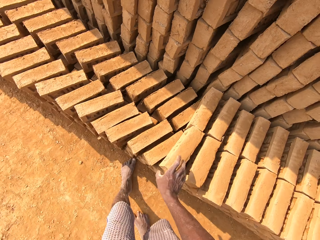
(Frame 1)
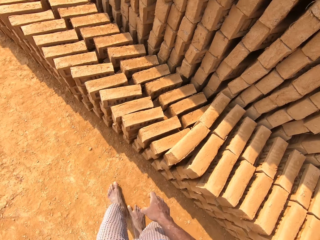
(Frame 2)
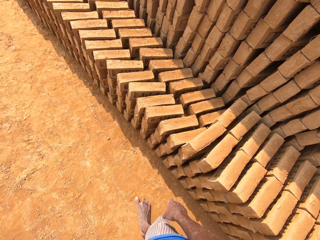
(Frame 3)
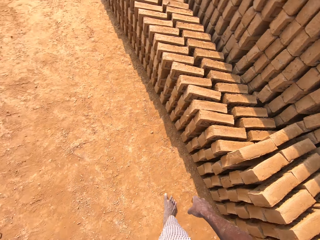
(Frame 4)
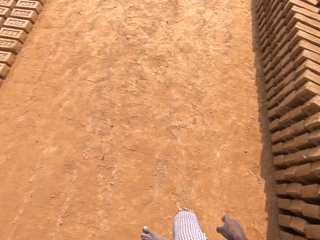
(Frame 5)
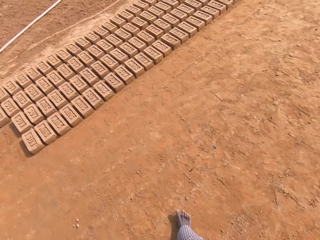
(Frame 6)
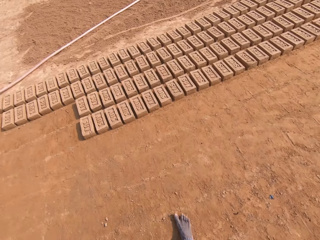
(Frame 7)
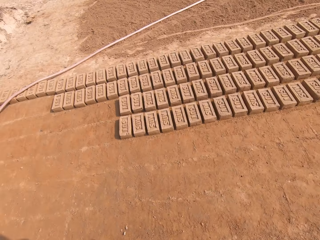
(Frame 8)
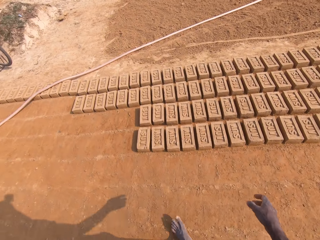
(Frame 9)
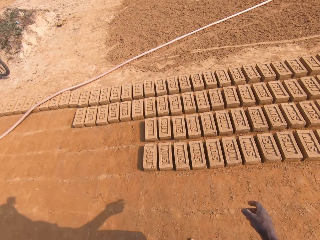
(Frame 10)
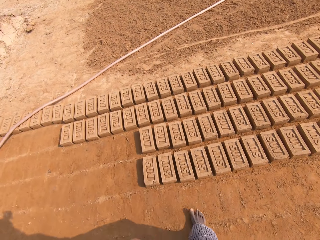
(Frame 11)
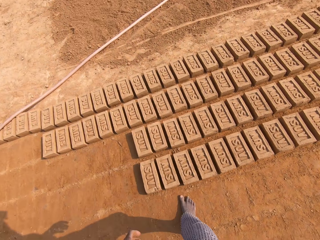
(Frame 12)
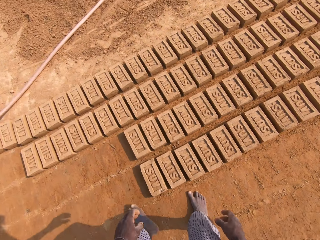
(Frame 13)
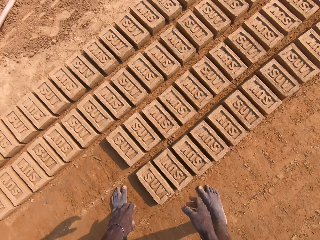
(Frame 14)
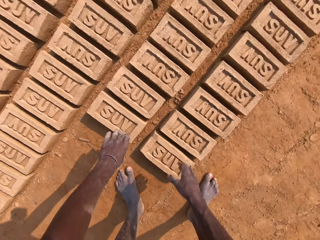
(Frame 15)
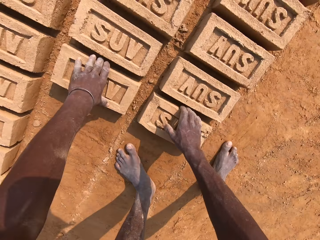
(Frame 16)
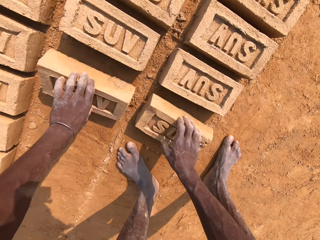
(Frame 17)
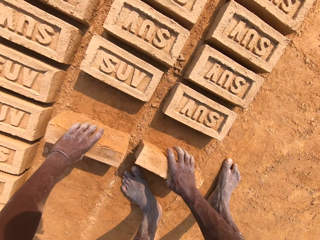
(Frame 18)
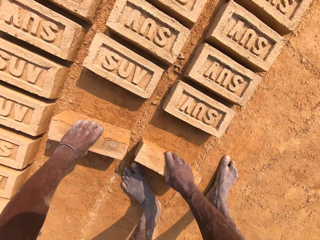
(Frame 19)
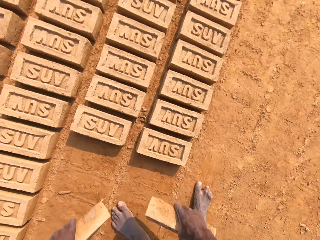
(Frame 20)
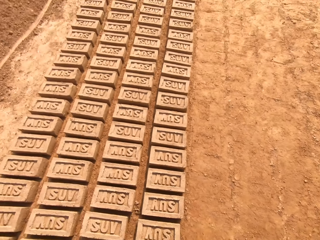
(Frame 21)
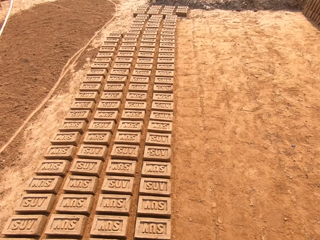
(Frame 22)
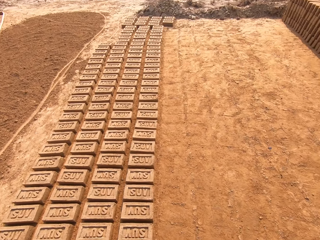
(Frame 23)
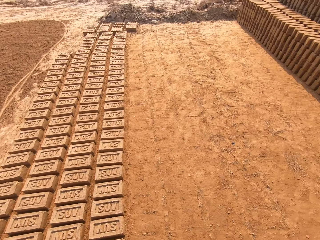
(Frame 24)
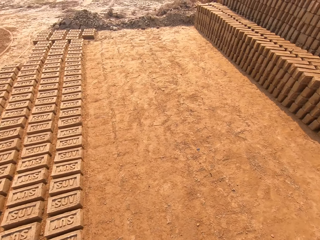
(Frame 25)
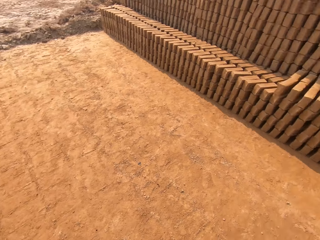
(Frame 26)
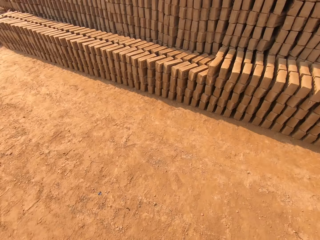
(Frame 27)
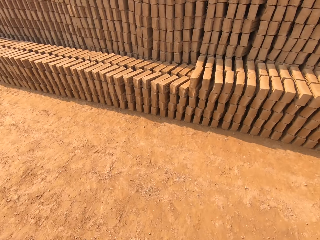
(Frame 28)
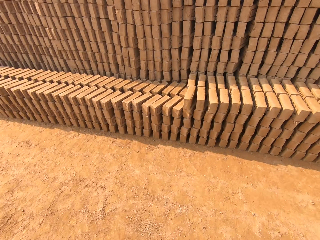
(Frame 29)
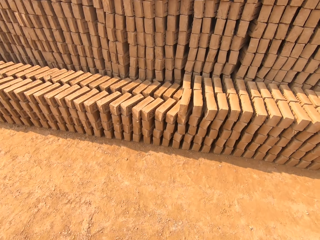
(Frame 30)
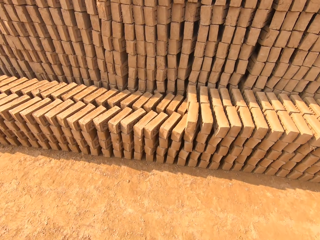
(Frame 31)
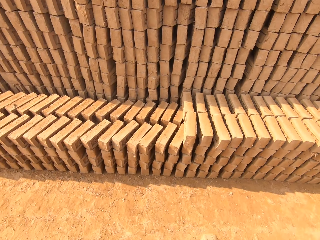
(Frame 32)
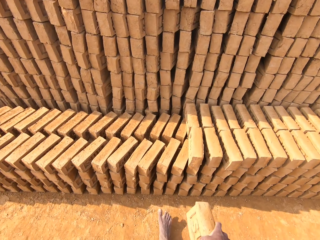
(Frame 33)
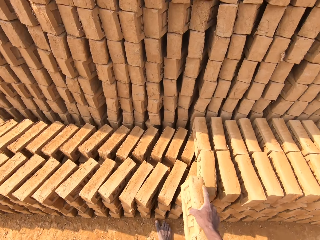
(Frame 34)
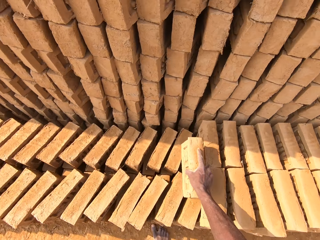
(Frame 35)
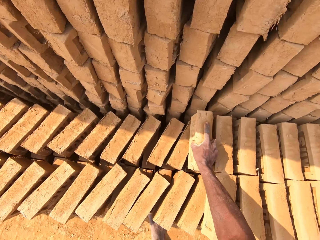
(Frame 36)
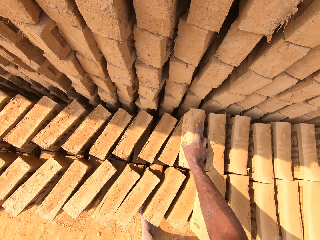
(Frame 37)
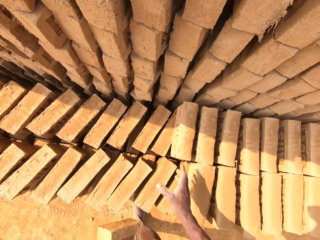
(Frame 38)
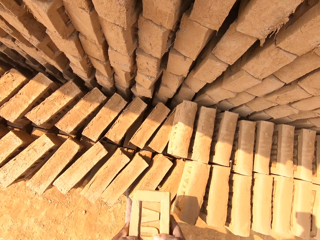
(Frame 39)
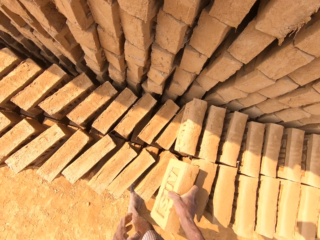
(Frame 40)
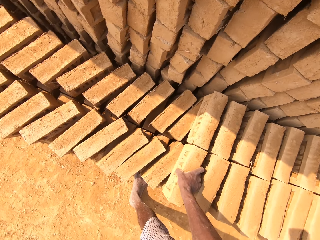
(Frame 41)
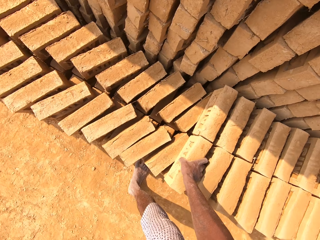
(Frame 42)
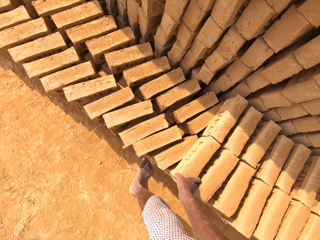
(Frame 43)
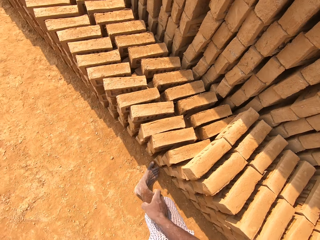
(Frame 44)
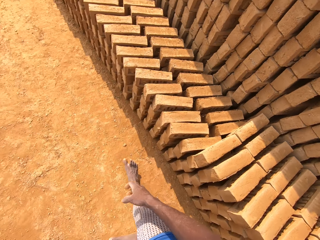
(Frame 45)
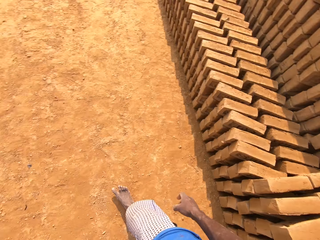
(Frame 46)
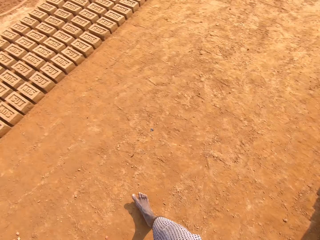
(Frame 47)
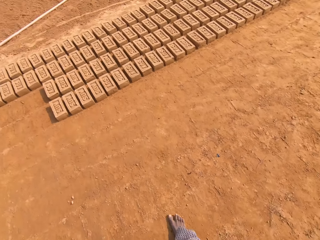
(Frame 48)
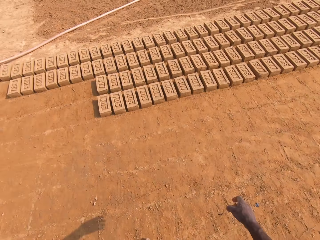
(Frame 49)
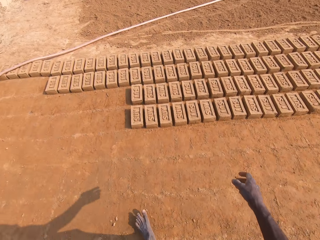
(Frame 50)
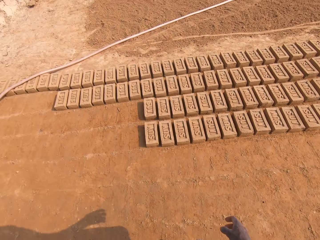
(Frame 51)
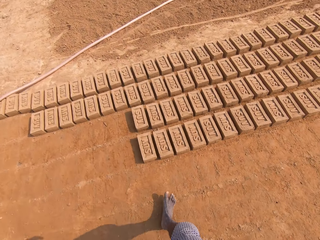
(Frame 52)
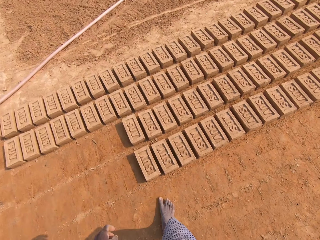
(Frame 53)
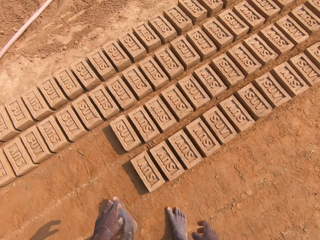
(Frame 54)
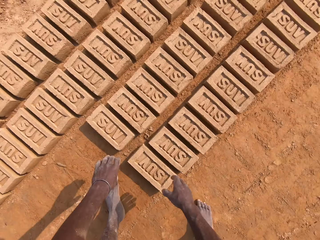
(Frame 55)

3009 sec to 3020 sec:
The camera wearer walks around the field. They pick bricks from the ground. They walk around the field. They put a brick on other bricks. They put a brick on other bricks again. They walk around the field.

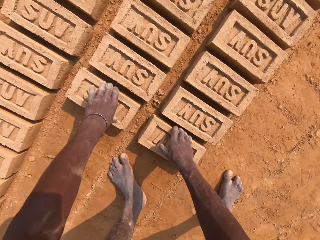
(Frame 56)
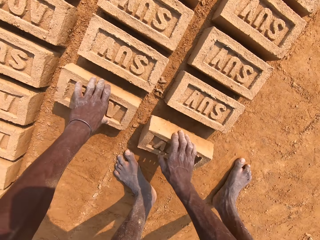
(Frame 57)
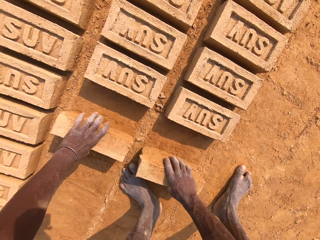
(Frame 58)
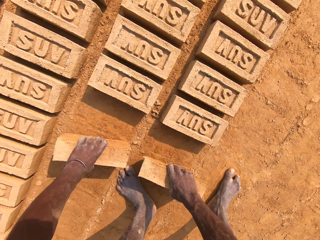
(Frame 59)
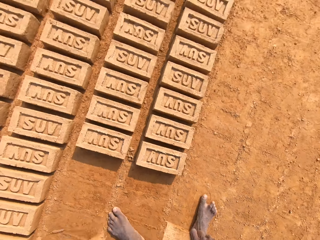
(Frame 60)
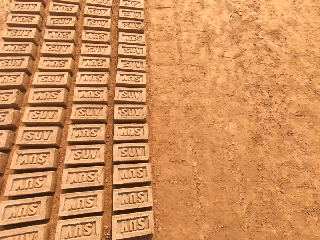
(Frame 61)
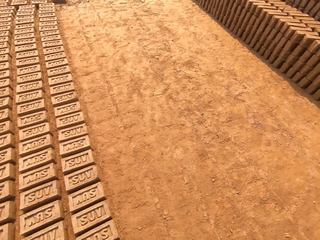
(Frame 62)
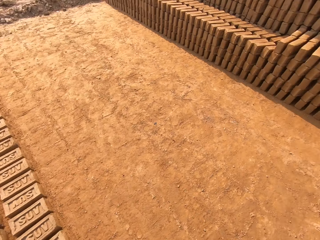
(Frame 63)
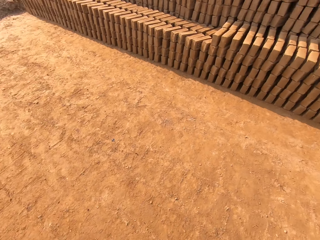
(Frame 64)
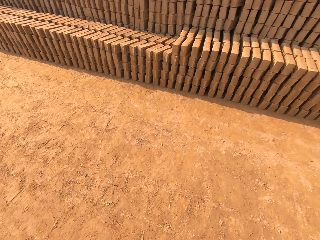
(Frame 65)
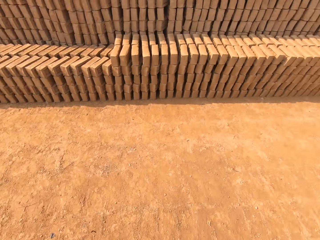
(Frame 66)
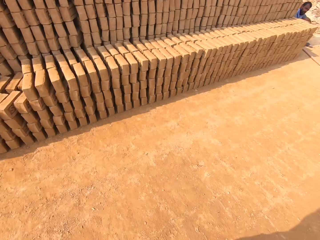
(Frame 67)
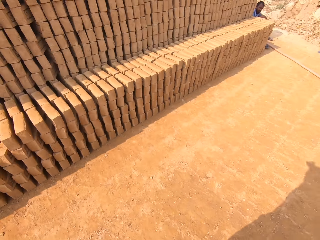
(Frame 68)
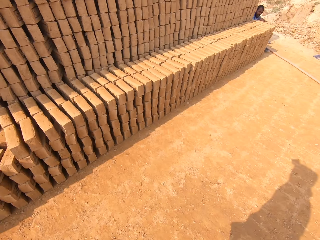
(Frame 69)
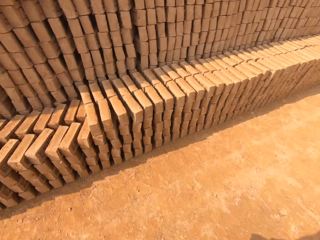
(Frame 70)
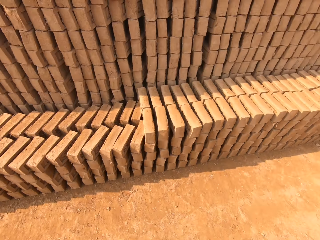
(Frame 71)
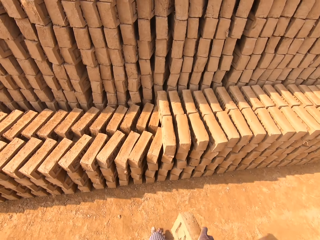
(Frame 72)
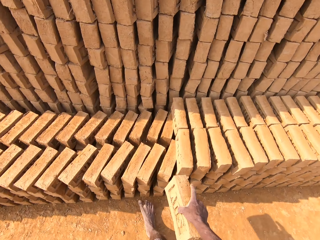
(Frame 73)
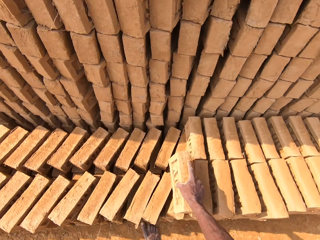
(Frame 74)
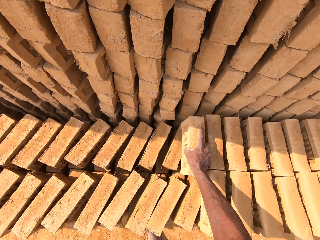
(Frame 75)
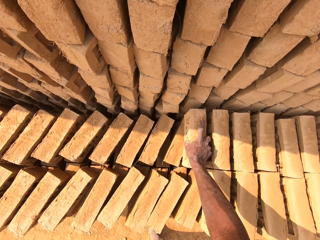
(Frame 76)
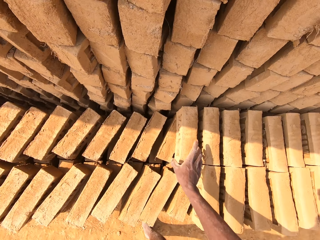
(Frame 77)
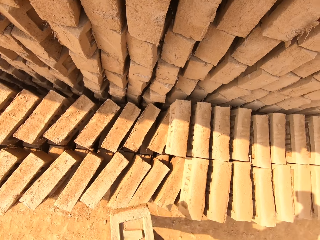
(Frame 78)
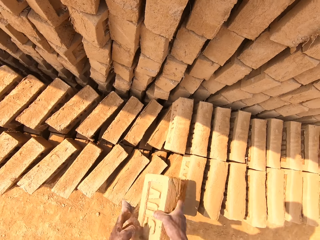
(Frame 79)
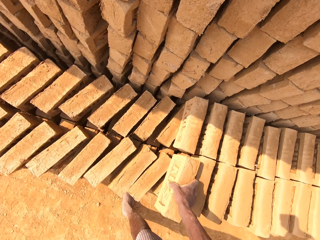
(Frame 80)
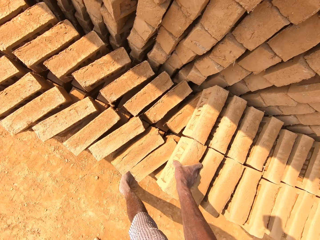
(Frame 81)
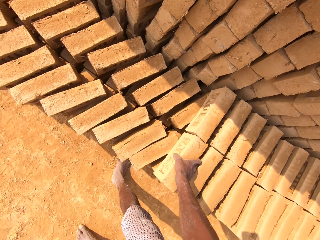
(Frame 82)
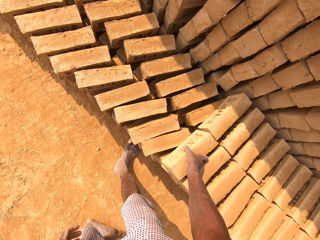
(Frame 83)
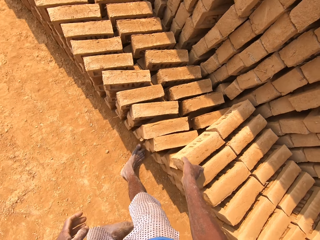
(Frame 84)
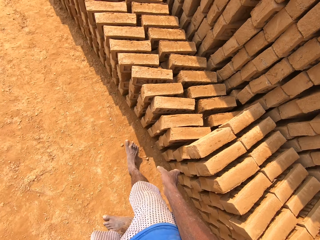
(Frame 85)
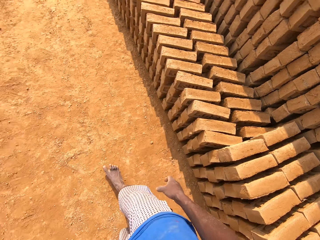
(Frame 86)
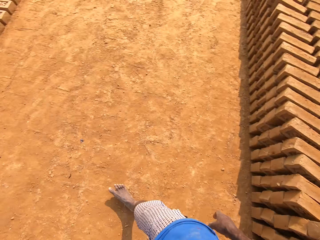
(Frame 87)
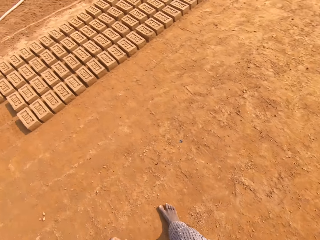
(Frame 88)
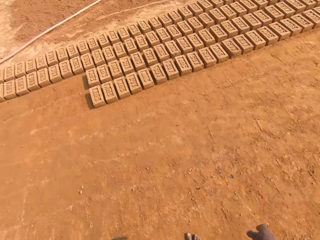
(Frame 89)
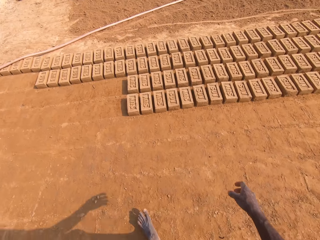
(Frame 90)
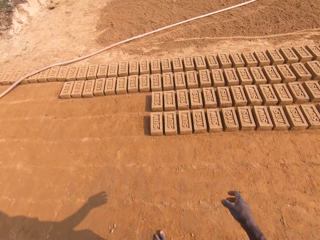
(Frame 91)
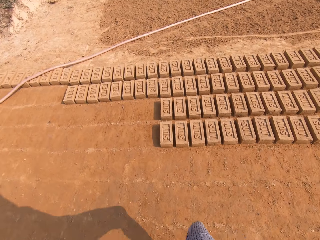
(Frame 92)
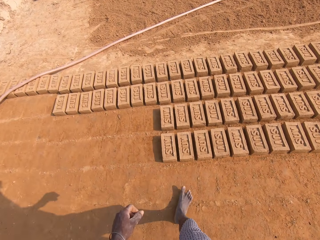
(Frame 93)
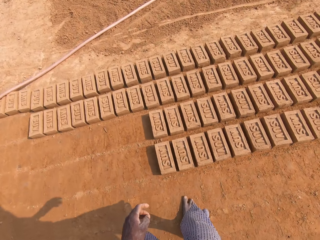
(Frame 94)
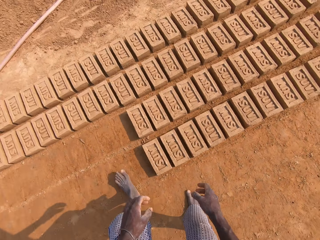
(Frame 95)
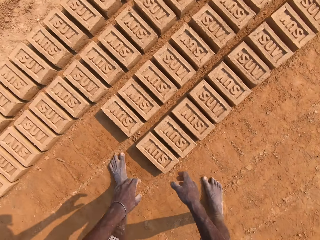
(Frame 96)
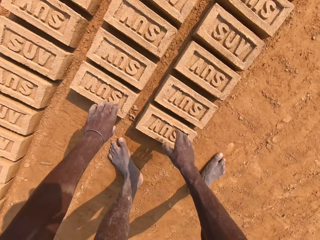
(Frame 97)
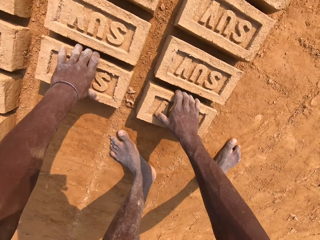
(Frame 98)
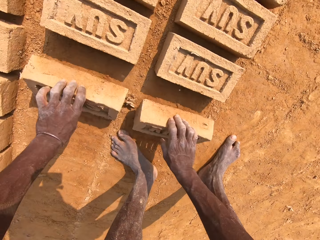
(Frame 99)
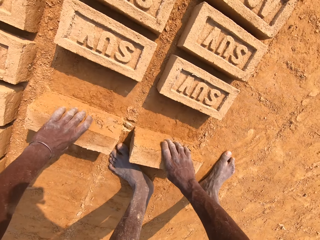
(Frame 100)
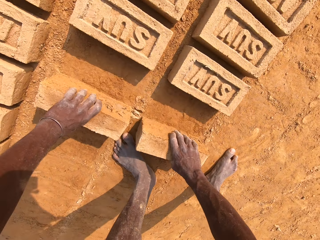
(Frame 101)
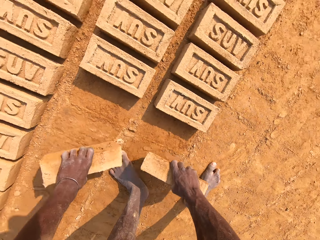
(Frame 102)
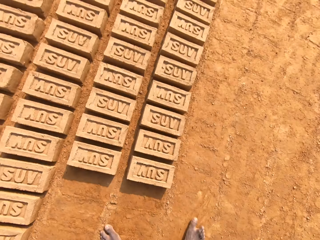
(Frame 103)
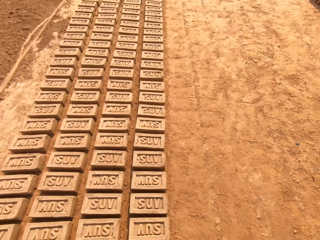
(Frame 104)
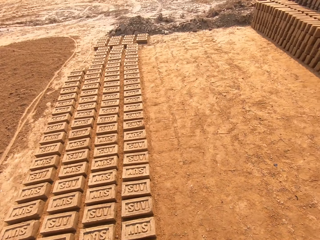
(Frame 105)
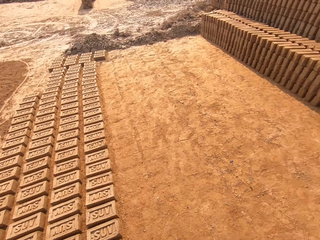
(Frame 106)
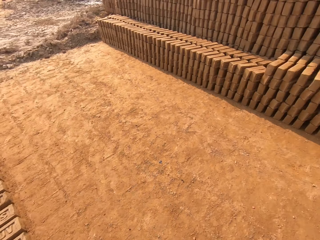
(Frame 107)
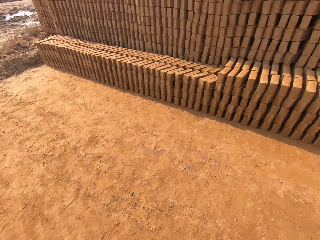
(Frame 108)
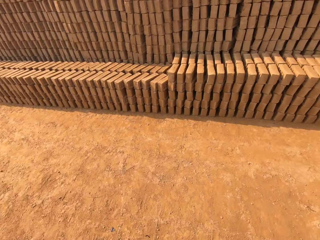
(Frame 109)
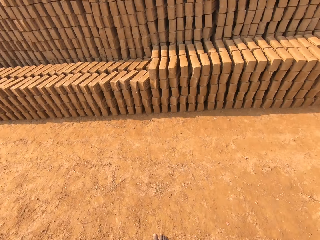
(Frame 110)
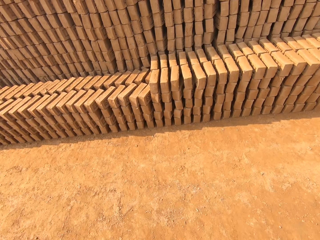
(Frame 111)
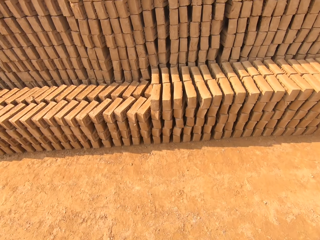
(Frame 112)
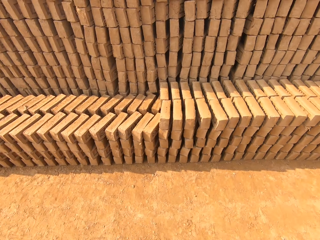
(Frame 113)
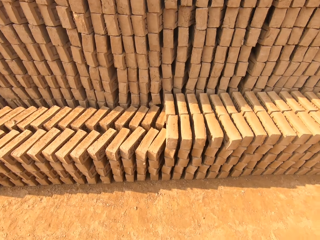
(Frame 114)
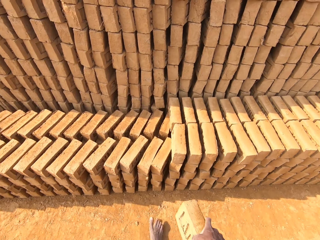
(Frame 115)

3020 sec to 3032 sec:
The camera wearer picks bricks from the ground. They walk around the field. A man sits on the field. The camera wearer puts a brick on other bricks. They put a brick on other bricks again. They walk around the field. They pick bricks from the ground. They walk around the field.
